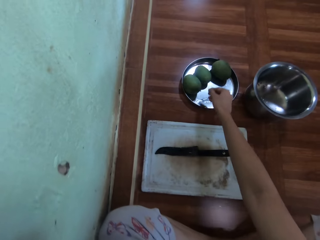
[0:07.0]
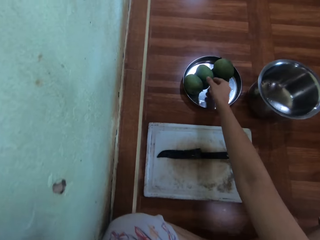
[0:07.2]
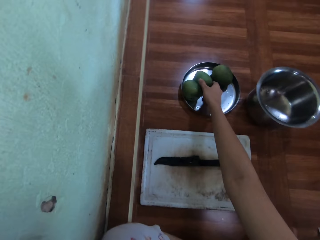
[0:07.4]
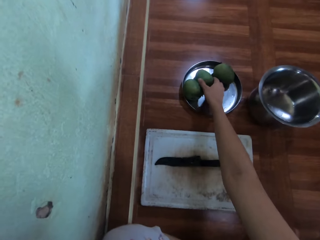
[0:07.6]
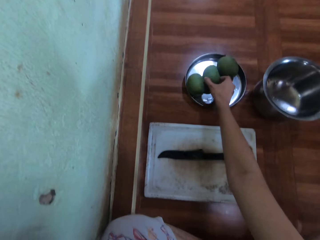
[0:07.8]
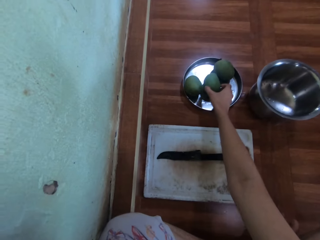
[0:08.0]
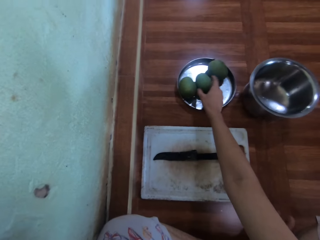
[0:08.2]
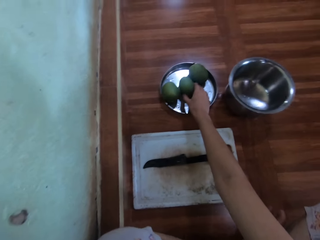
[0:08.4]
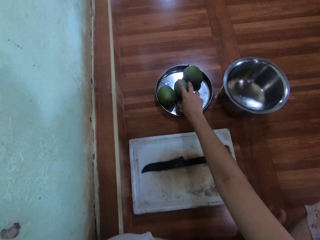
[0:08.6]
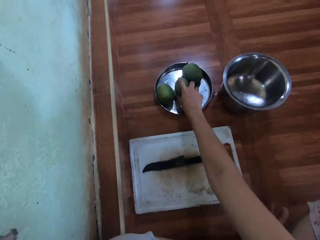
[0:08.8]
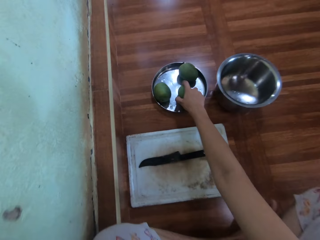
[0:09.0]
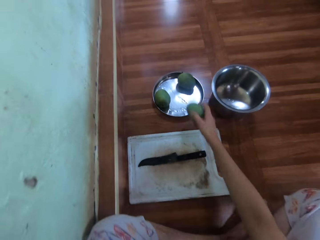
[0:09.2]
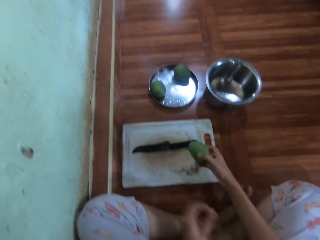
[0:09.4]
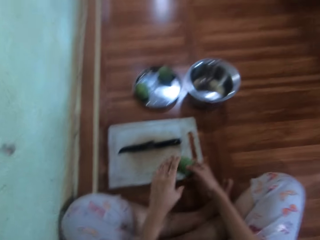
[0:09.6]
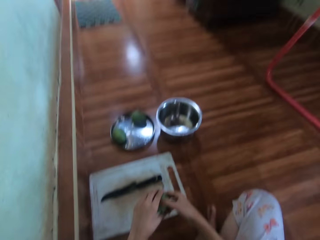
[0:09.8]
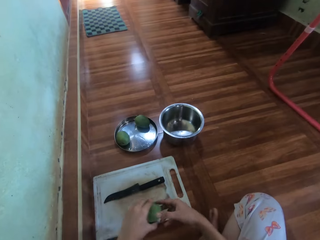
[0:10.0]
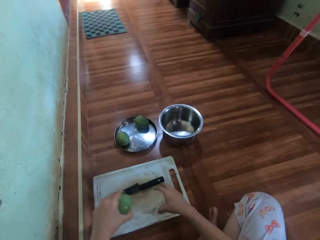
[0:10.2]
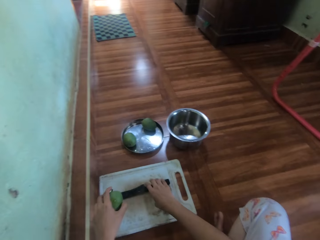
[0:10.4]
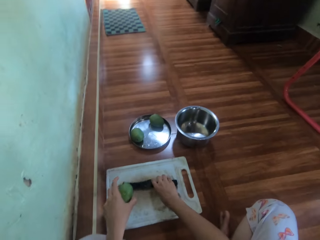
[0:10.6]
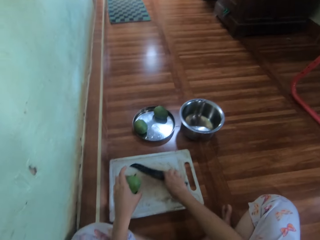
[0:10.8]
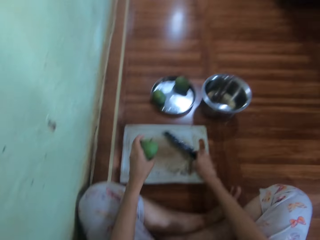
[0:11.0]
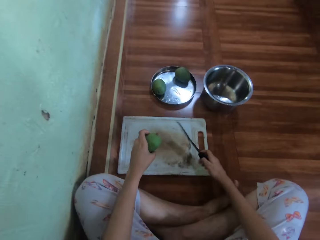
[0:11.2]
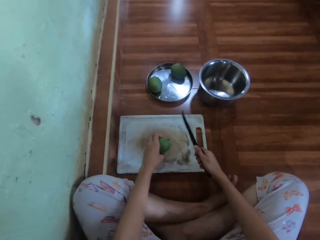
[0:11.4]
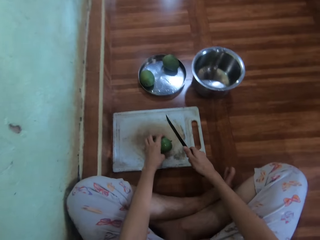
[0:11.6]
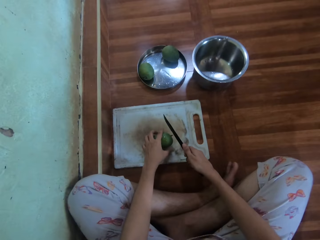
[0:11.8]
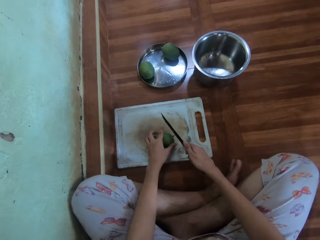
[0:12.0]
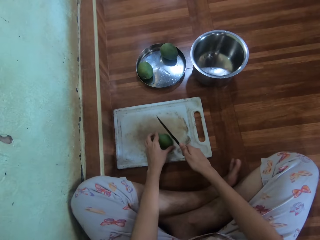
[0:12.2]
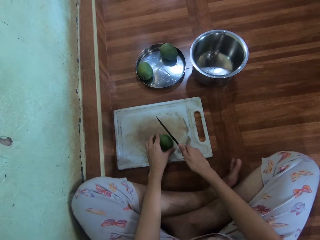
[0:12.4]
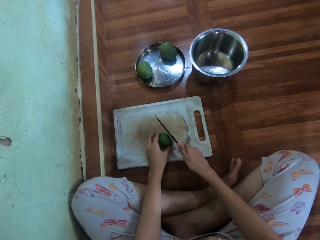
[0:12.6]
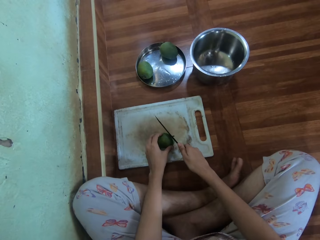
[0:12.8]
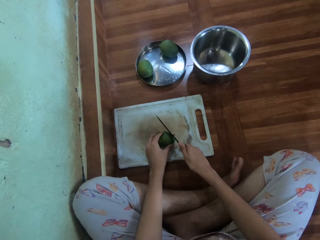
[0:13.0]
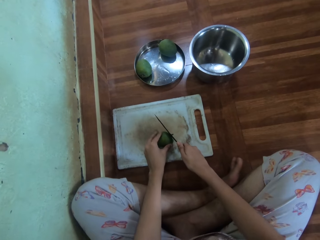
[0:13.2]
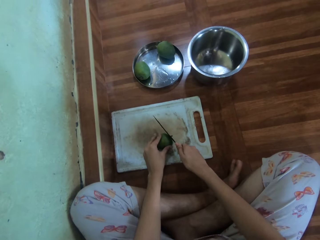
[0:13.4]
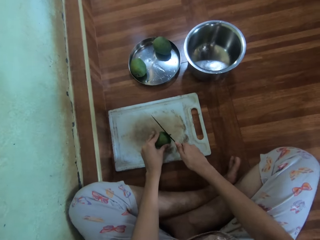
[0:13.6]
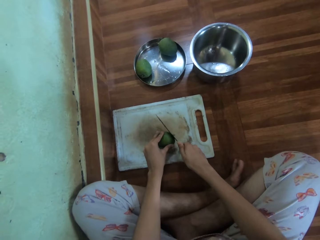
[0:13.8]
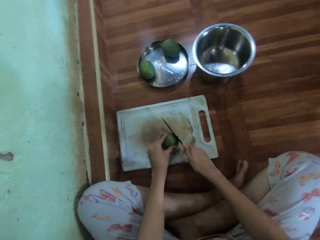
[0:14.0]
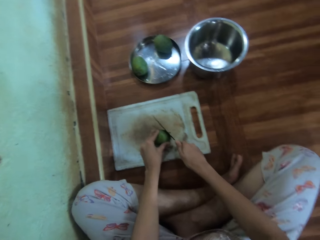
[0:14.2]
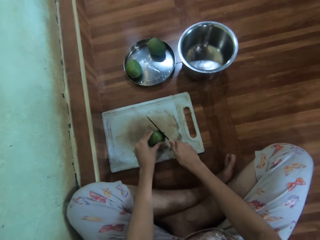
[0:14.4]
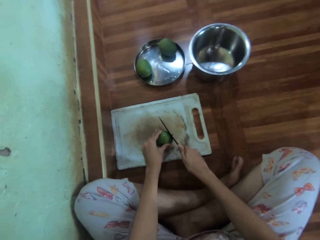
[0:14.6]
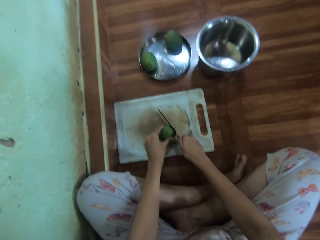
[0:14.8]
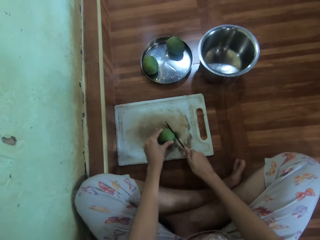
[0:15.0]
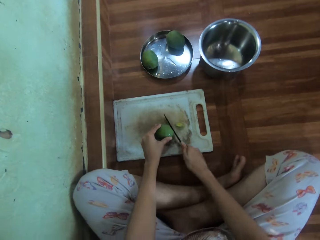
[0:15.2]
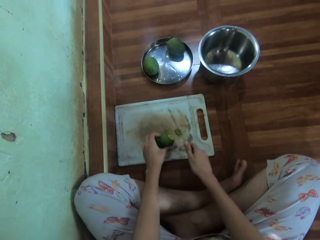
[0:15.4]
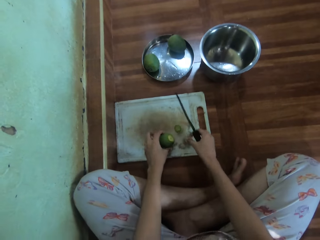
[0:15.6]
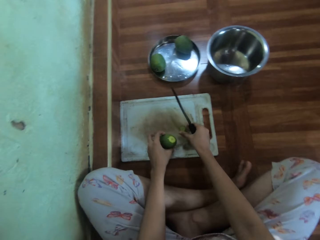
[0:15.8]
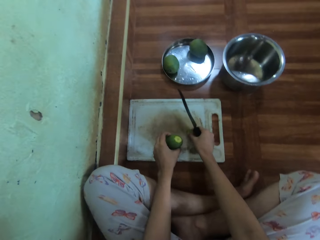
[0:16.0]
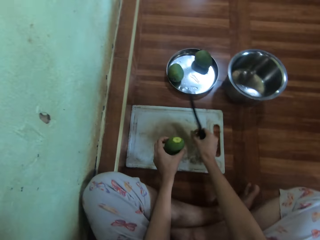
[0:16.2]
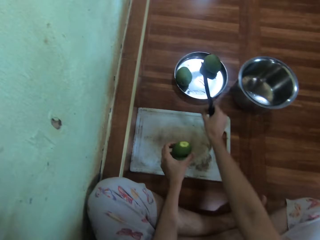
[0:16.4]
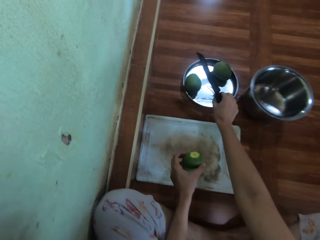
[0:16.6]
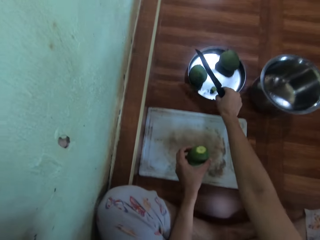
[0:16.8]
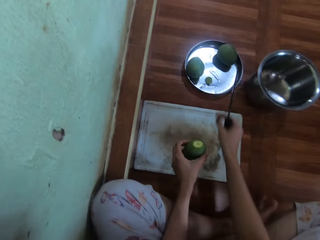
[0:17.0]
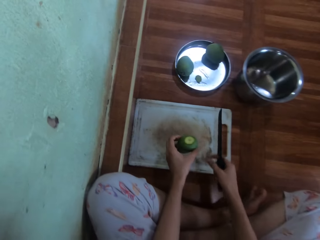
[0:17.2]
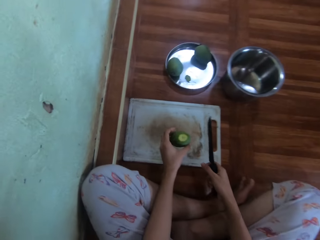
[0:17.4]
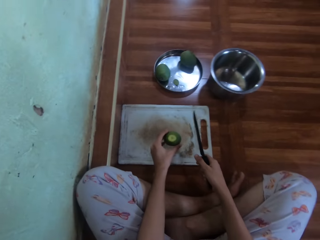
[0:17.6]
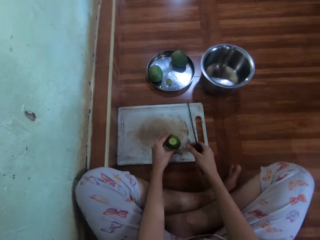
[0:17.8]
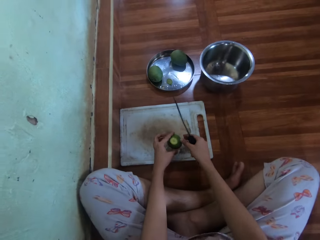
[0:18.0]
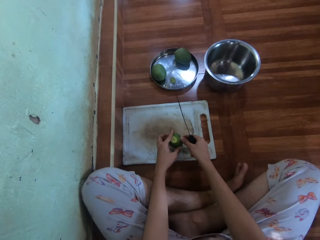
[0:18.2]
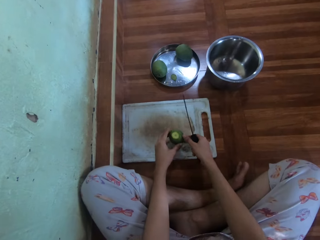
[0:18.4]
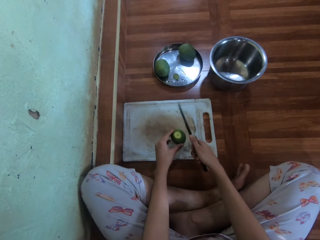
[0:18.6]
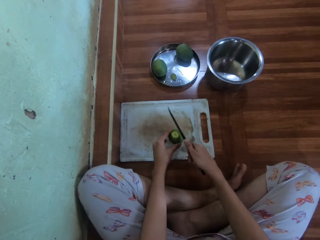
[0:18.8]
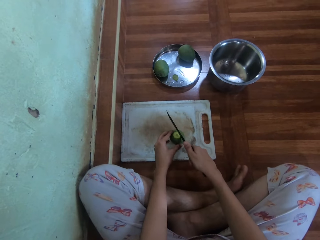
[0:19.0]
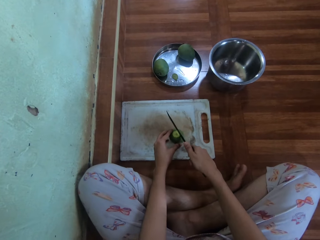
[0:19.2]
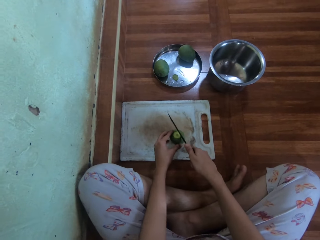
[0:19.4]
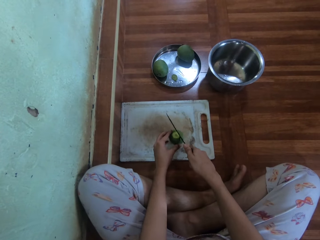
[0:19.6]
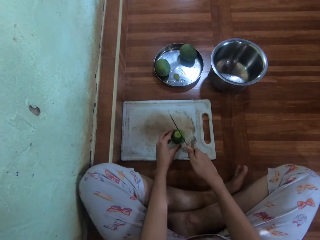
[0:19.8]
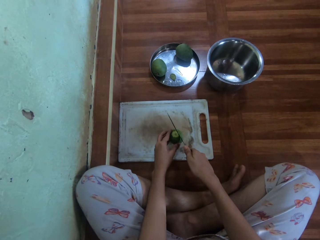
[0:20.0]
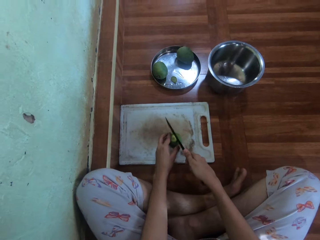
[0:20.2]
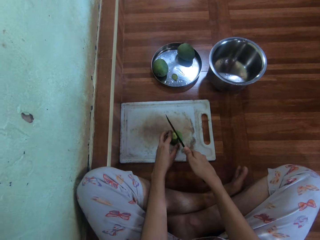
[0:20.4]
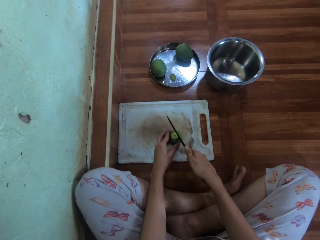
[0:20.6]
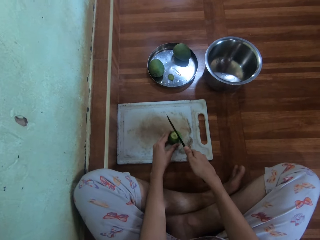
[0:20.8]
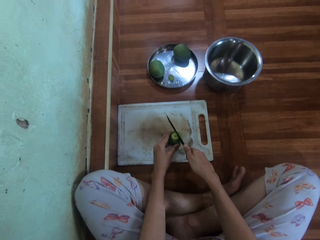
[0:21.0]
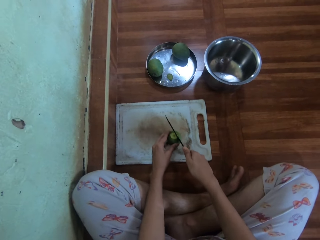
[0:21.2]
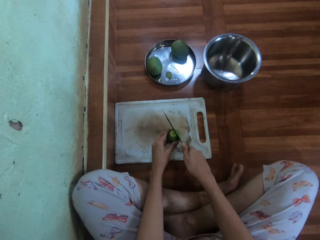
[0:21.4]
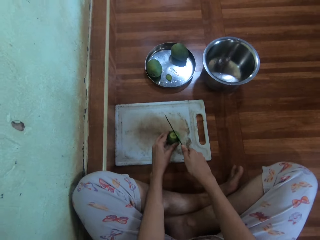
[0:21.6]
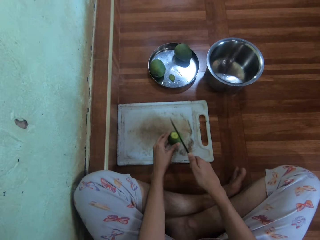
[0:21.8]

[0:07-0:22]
The camera wearer picks up a mango. They hold the mango with the left hand. They pick up a knife and place the mango on the chopping board. They cut the mango. They pick up a piece of the mango and drop the piece of the mango in a tray. They cut the mango.

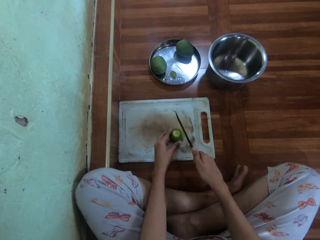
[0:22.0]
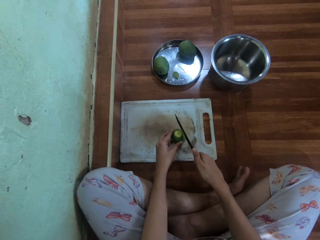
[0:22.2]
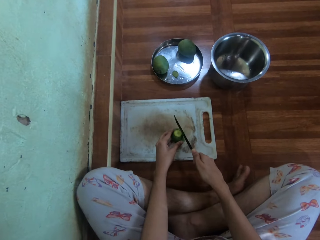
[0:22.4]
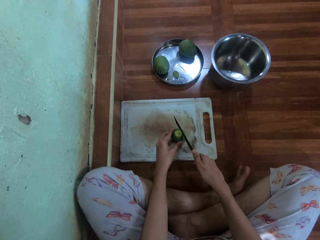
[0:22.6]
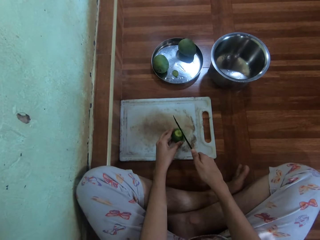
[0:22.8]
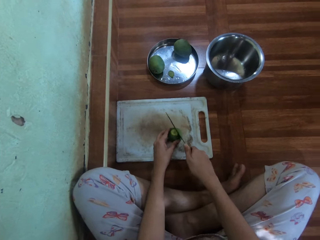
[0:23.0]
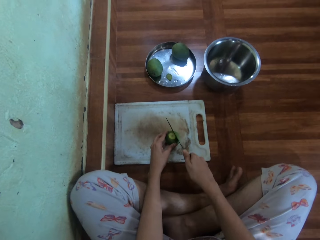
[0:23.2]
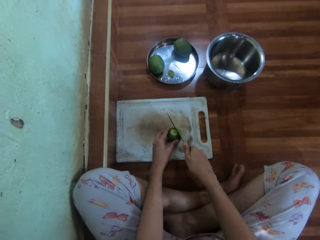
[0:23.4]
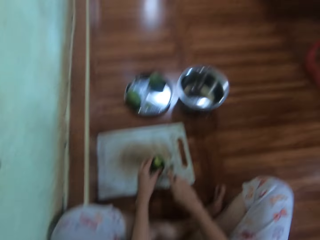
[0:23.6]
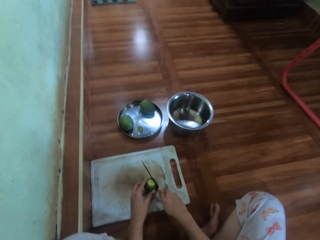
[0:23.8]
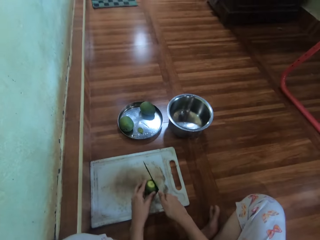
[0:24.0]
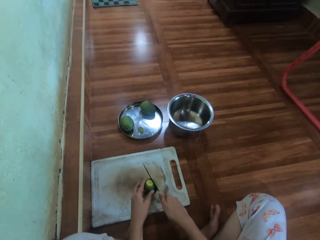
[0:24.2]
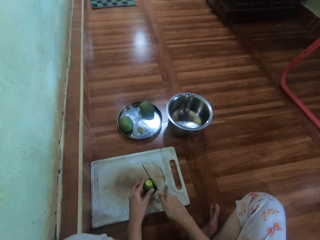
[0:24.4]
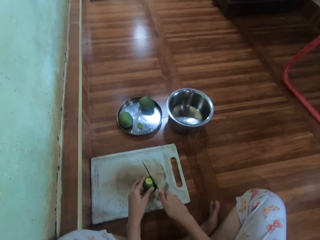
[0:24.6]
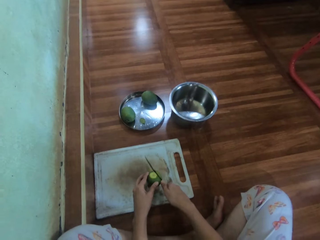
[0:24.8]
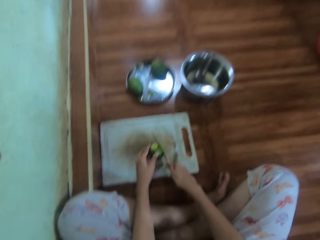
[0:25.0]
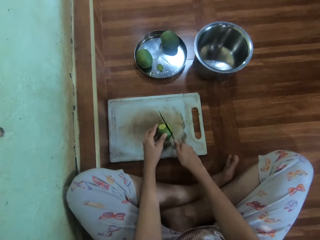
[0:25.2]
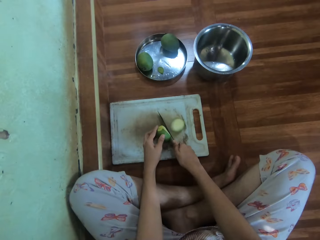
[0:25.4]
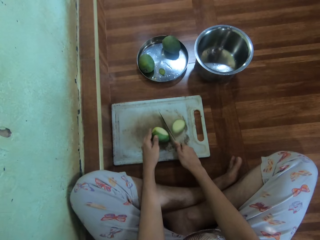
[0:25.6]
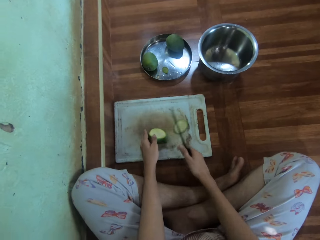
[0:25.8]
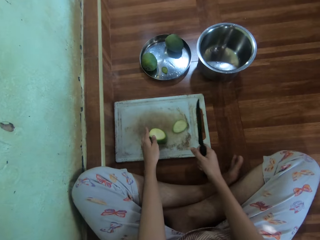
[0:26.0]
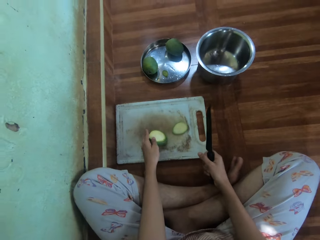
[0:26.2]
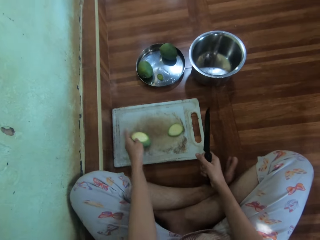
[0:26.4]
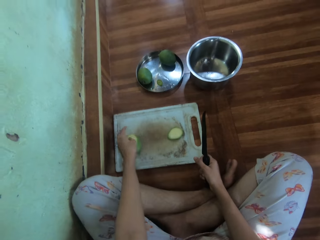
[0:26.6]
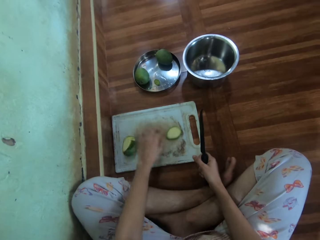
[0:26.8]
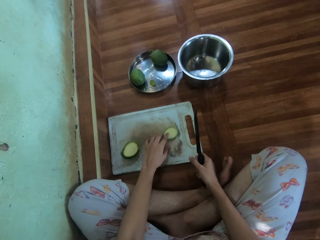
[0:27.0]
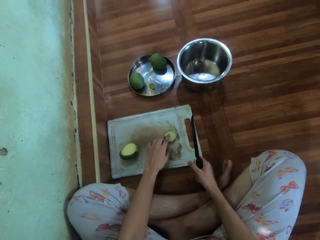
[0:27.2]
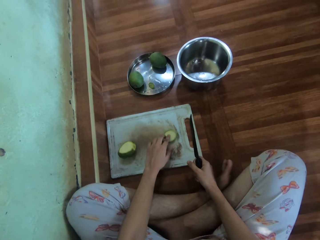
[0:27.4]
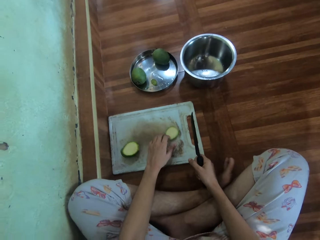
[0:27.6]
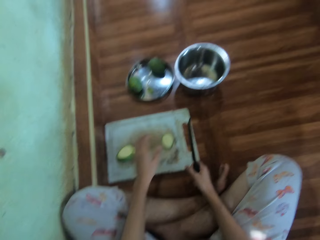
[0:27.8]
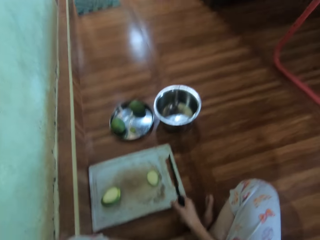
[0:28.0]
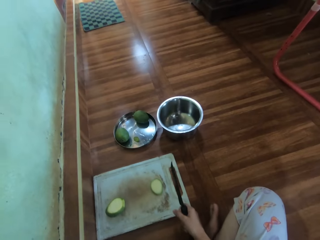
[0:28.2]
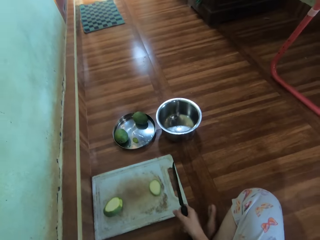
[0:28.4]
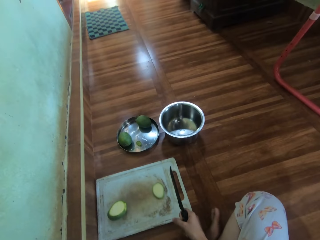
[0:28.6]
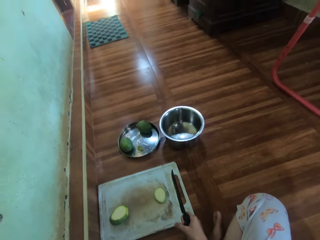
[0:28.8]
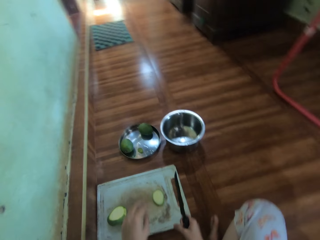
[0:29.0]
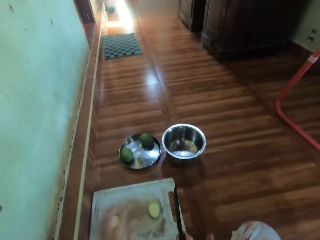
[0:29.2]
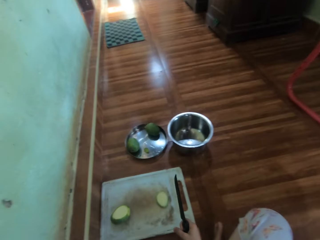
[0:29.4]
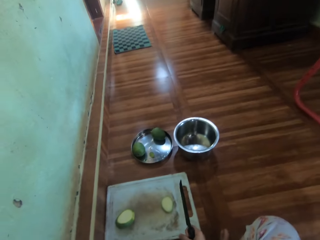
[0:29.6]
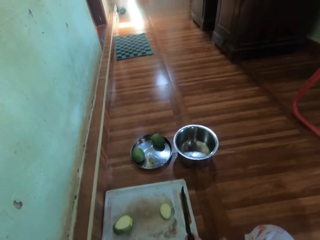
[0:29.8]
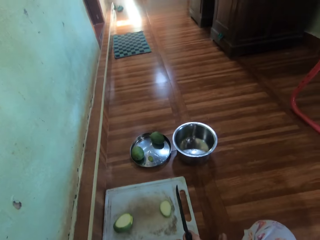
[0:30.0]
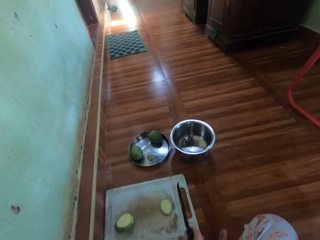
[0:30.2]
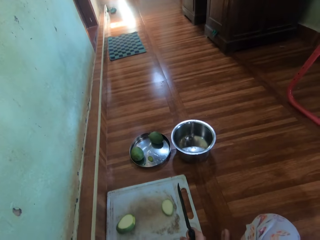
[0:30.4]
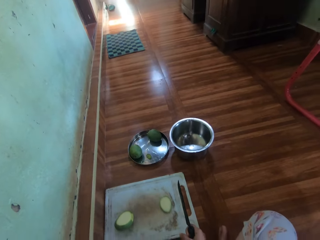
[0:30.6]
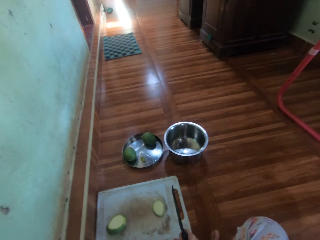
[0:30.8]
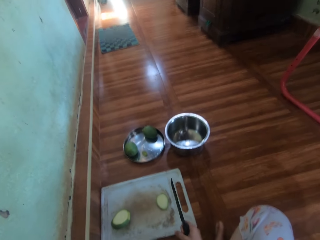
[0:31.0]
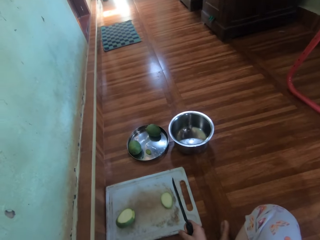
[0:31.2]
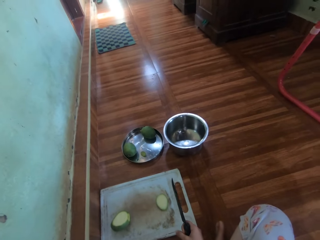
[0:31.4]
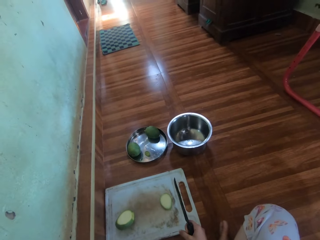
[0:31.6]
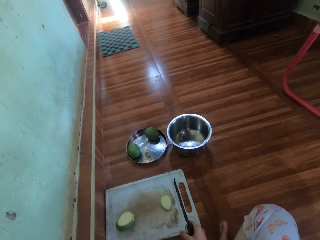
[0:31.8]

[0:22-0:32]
The camera wearer puts the sliced mango aside. They touch a piece of the mango. They move the hand. They look around.
